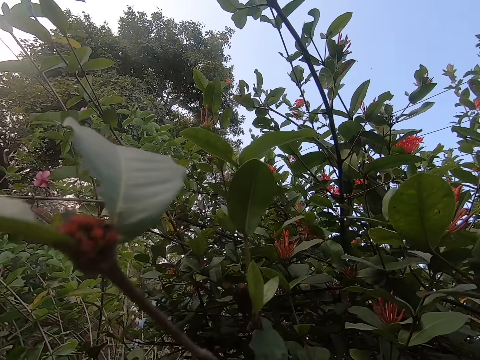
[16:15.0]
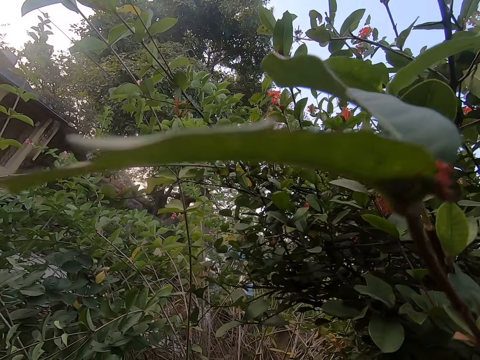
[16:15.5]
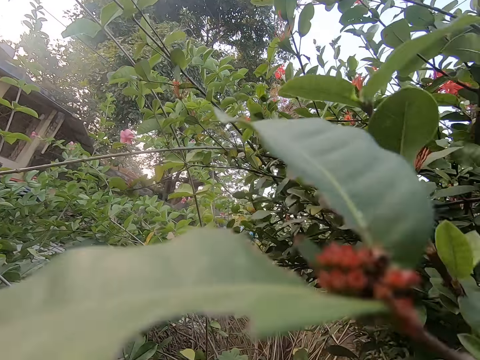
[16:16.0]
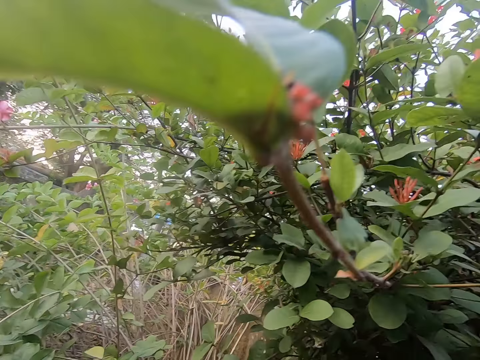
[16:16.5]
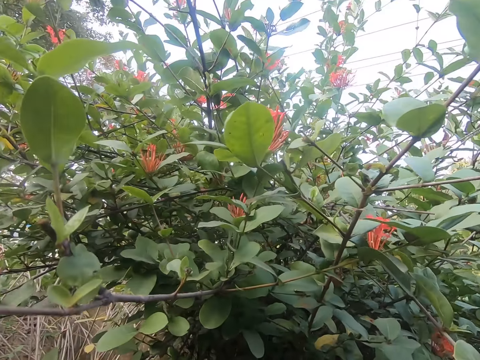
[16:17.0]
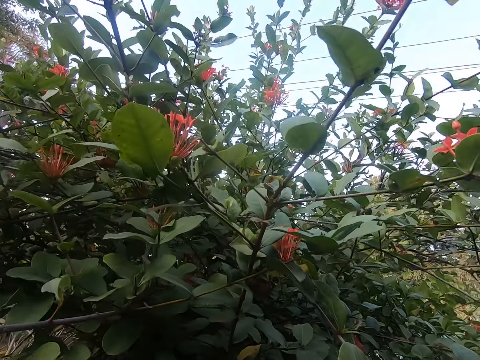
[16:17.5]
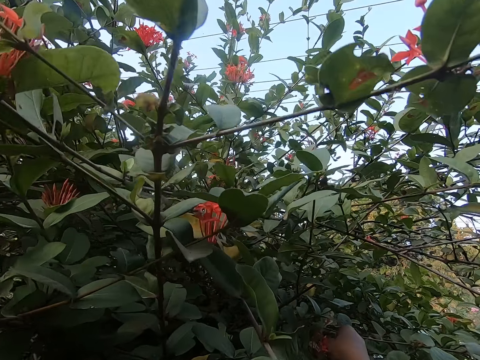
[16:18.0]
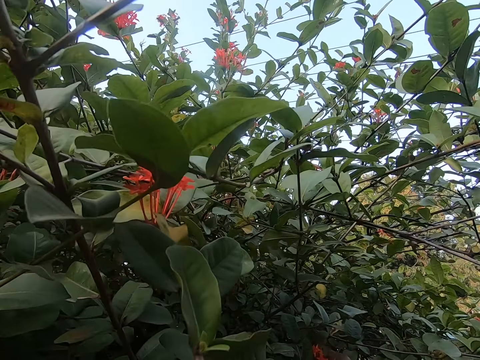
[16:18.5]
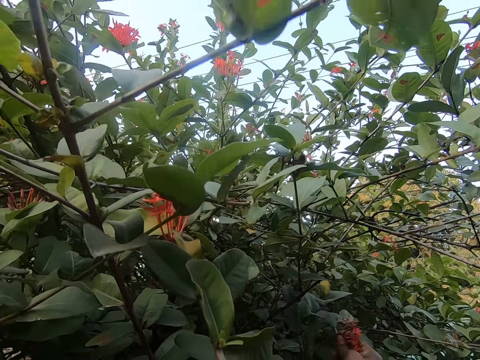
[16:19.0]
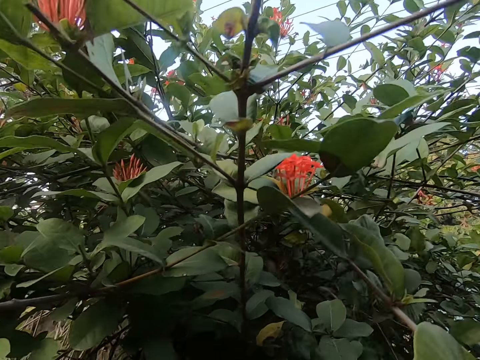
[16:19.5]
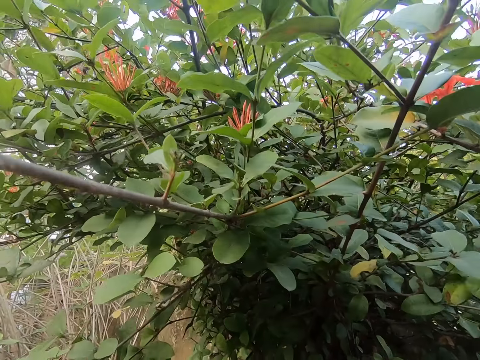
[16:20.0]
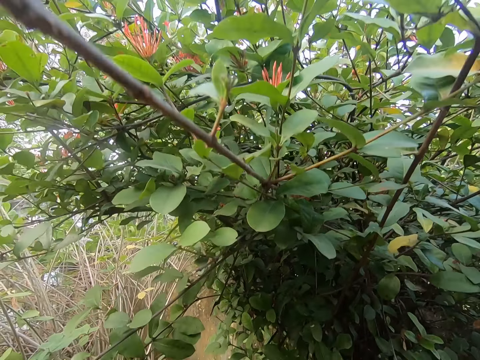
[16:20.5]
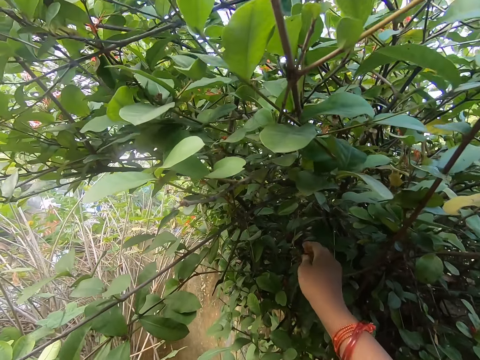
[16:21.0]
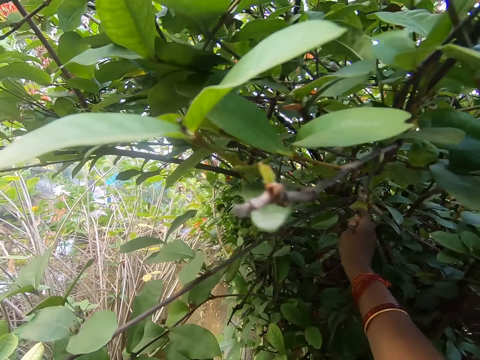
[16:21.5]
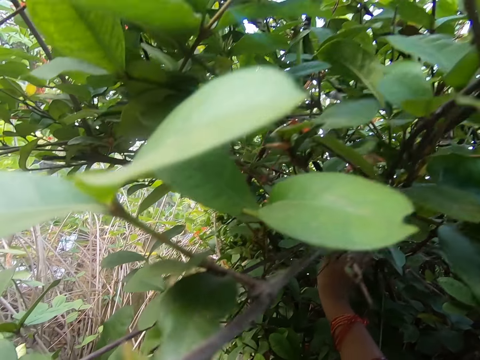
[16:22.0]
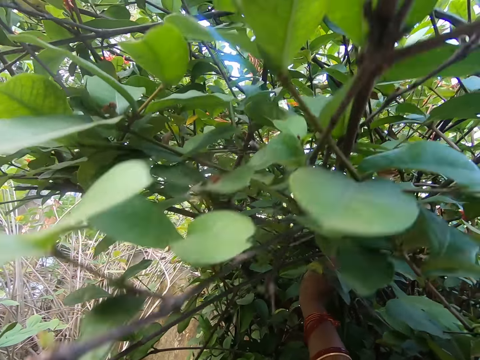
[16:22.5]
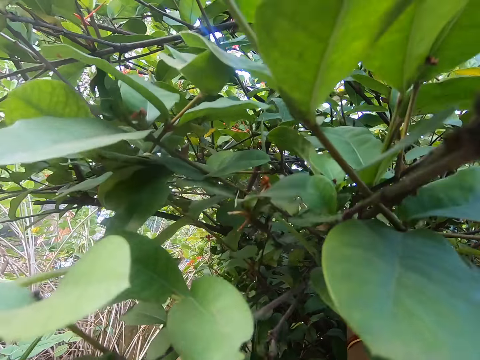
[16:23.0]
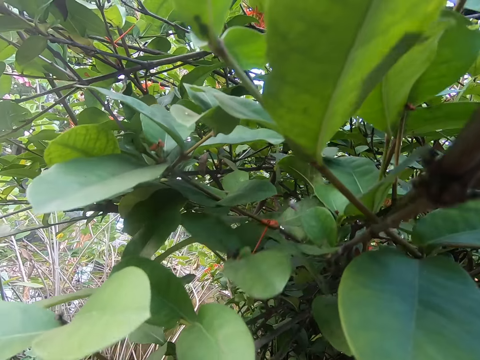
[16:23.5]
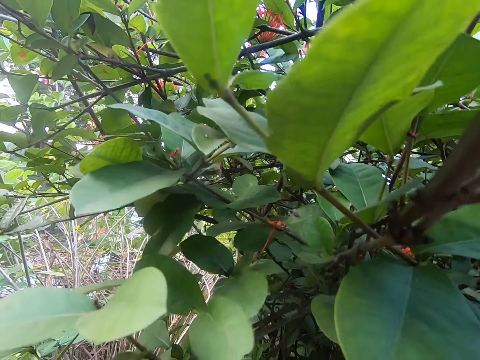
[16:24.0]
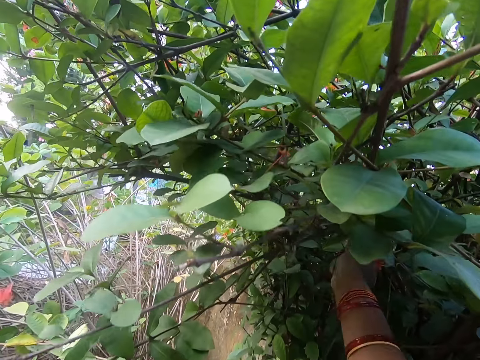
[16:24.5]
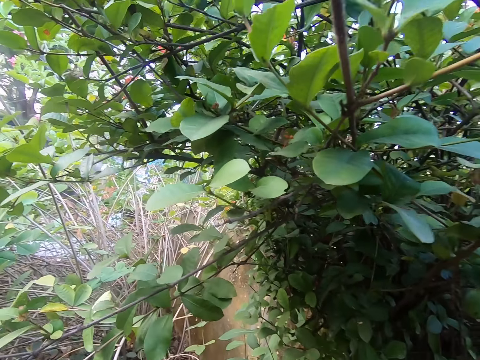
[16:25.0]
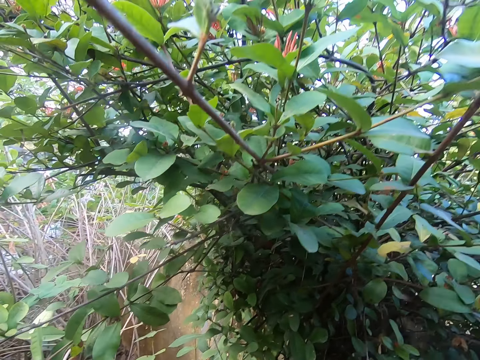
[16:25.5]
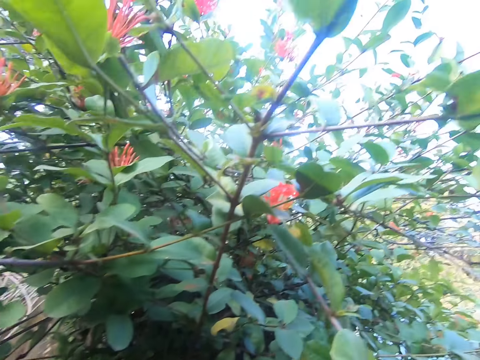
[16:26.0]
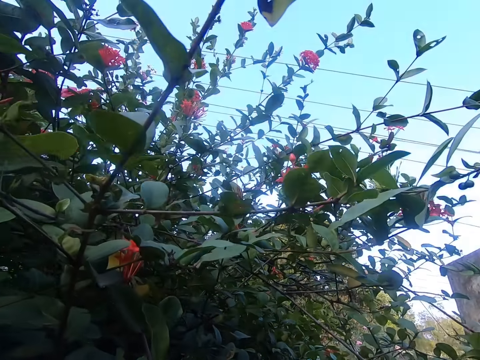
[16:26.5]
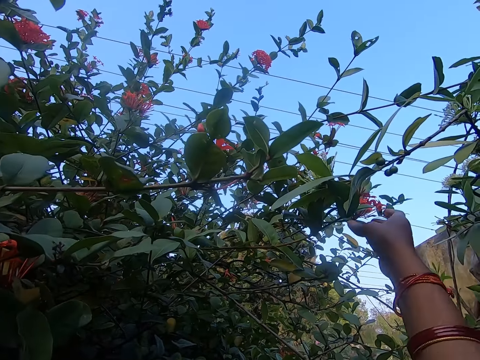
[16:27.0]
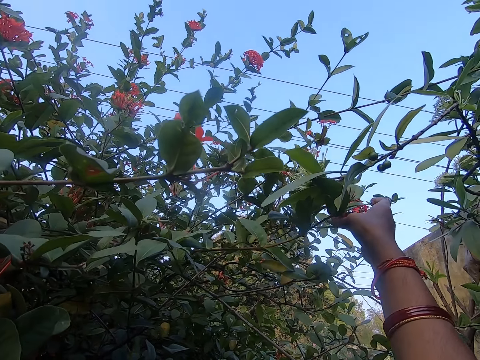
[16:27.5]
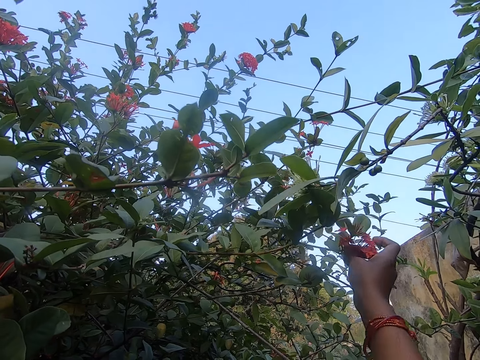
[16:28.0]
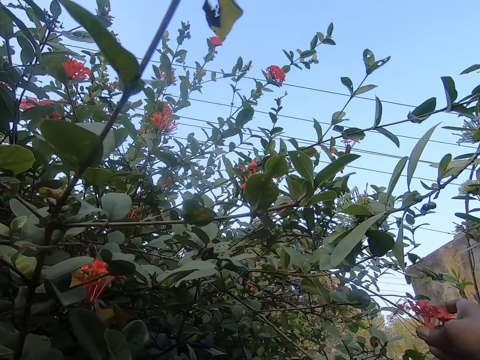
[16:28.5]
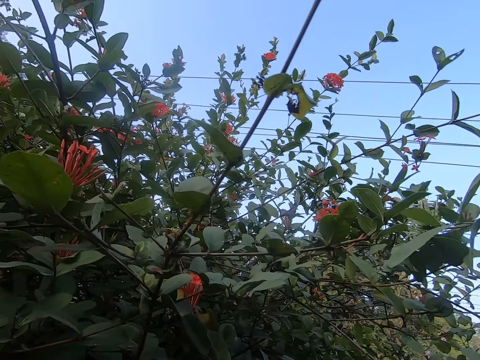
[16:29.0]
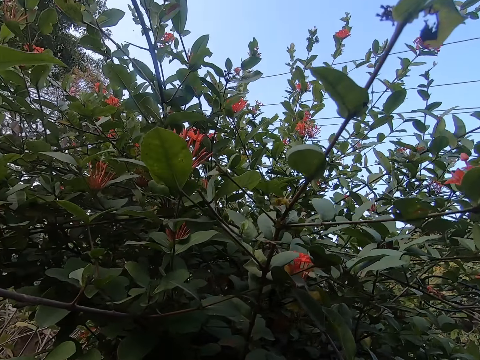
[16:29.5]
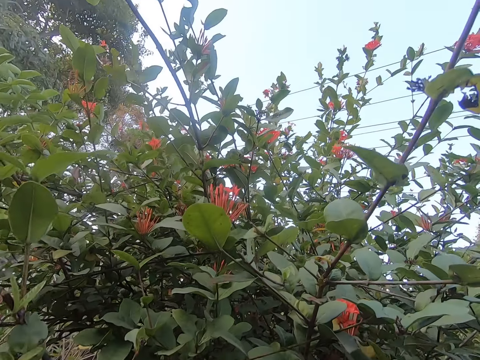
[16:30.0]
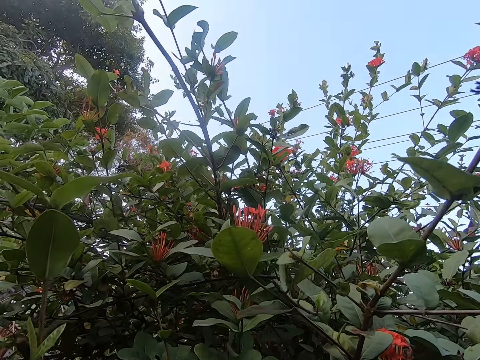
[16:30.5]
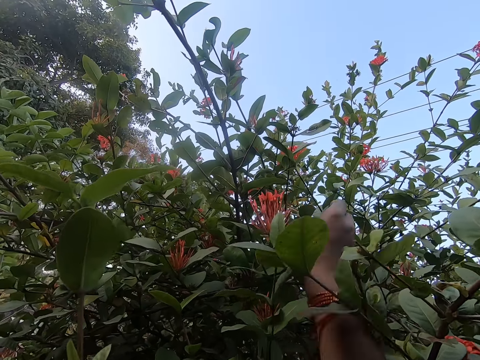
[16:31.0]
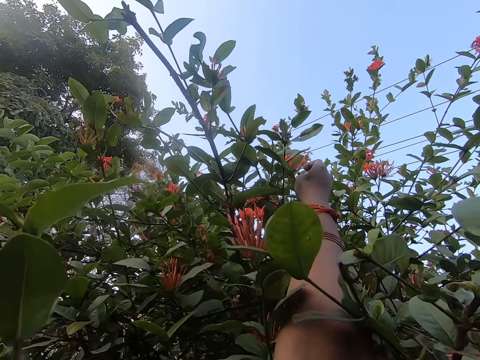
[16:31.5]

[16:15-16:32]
The camera wearer plucks a flower with his right hand. He plucks a flower with his right hand repeatedly.

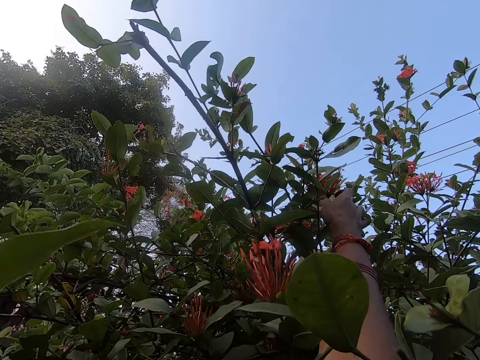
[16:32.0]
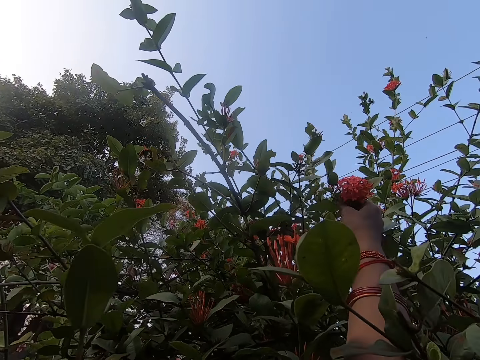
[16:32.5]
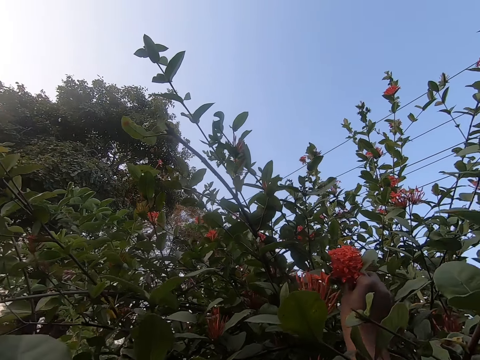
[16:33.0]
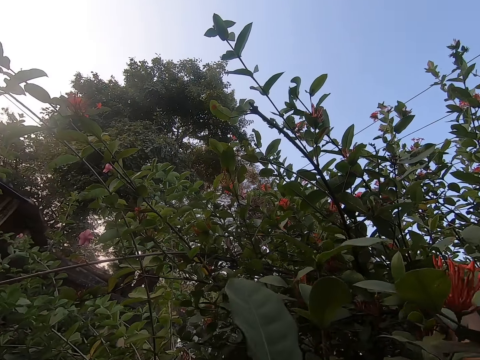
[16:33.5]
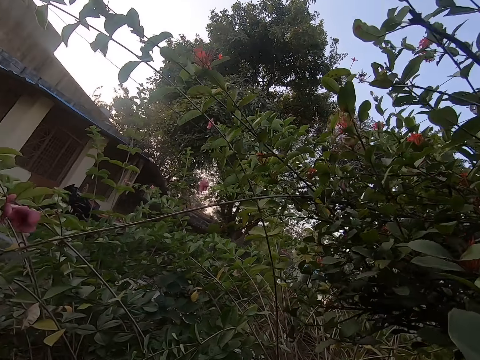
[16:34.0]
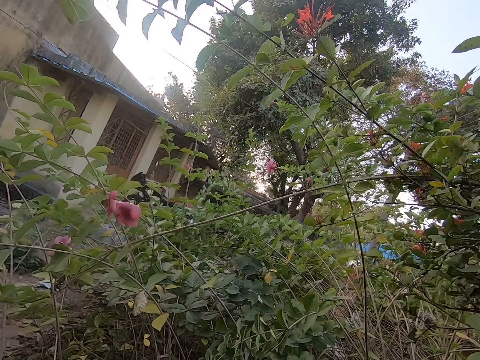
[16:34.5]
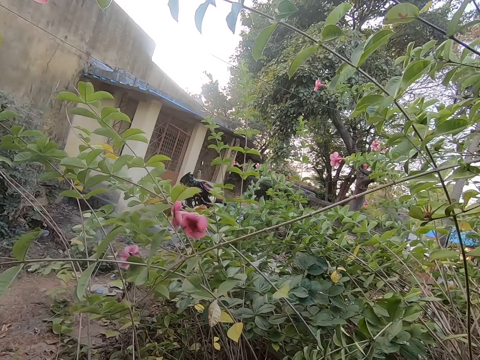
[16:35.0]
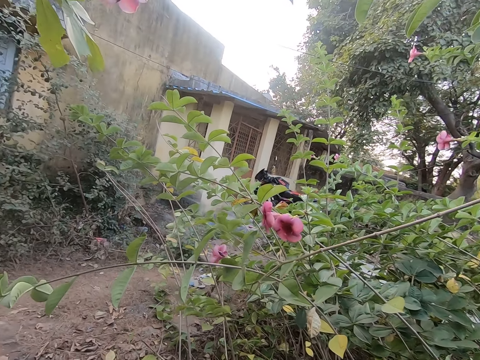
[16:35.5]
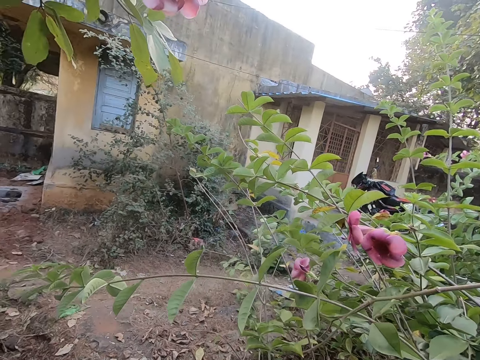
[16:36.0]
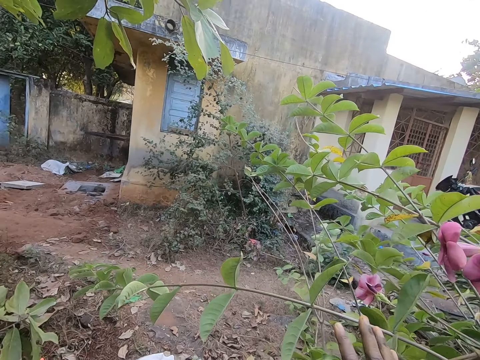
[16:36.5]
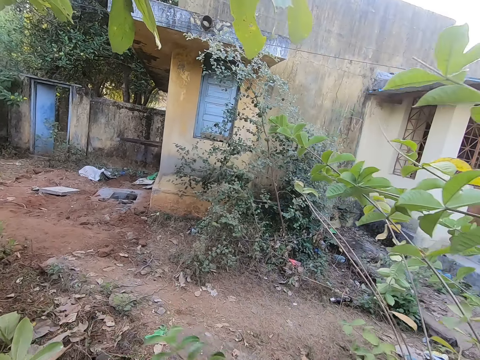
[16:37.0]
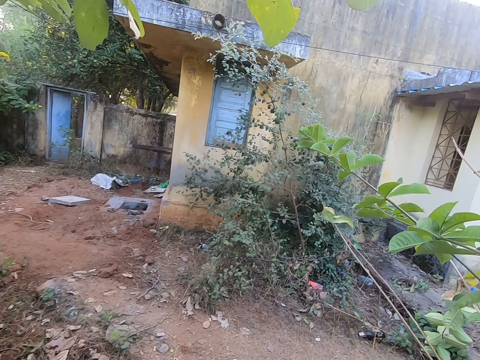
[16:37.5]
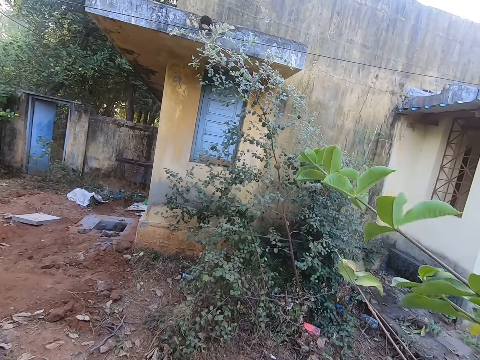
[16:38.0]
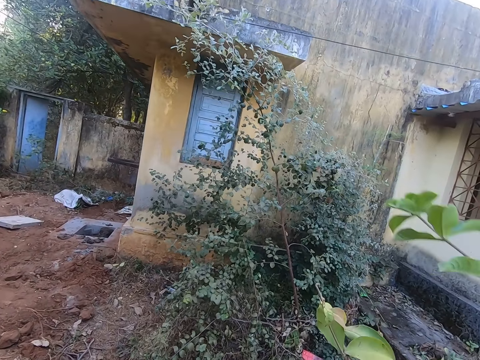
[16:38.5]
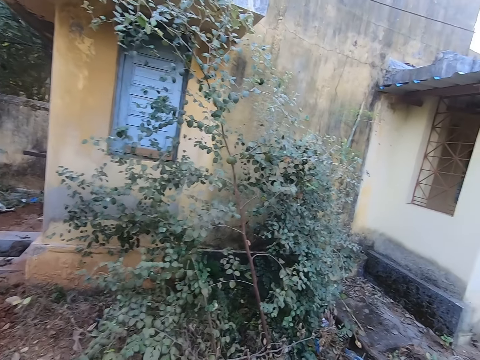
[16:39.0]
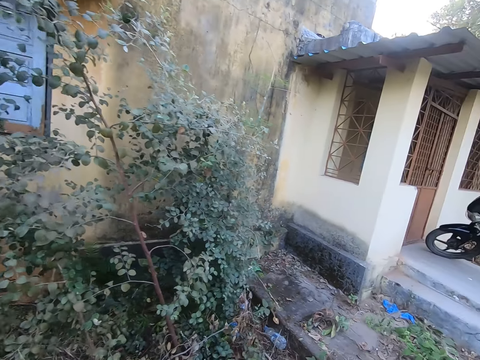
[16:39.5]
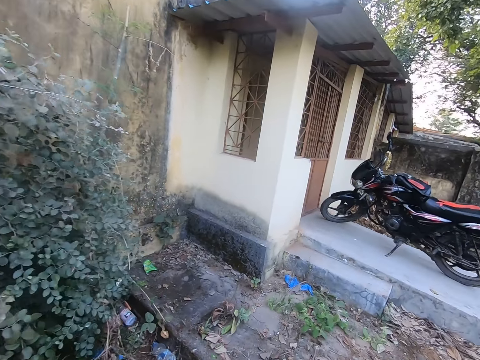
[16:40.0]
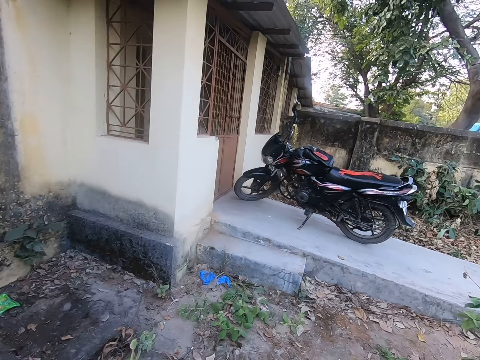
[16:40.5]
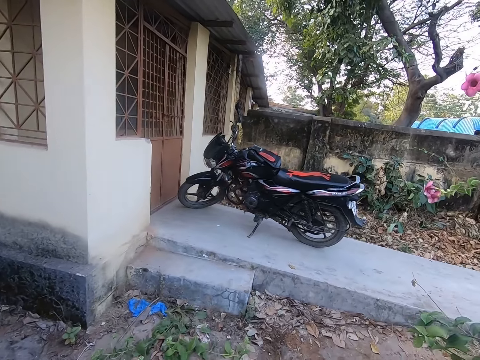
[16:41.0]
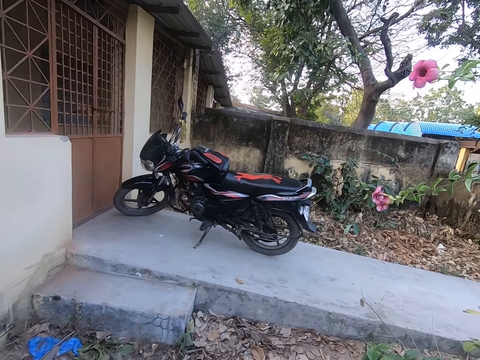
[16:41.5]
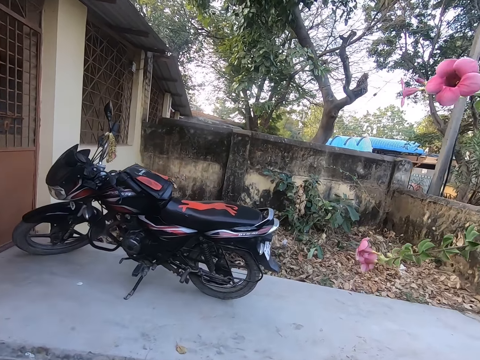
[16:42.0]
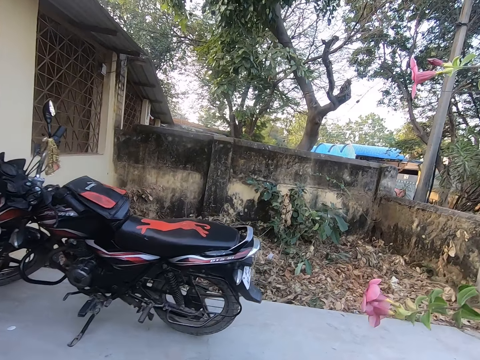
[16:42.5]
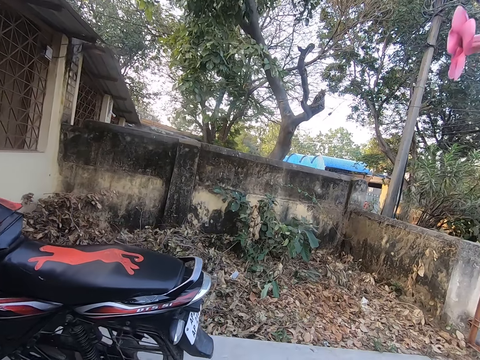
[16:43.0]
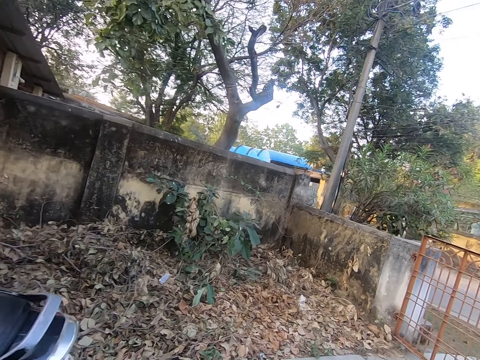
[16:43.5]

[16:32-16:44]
The camera wearer plucks a flower with his right hand. He walks in the garden.
